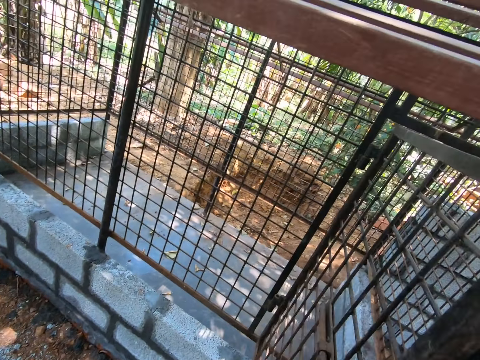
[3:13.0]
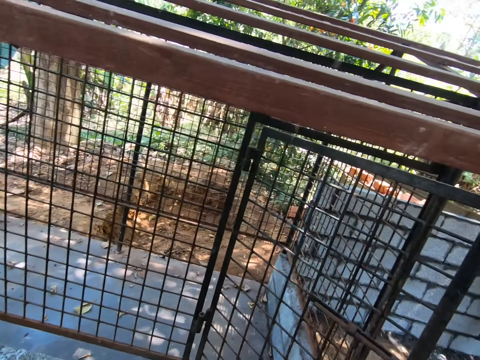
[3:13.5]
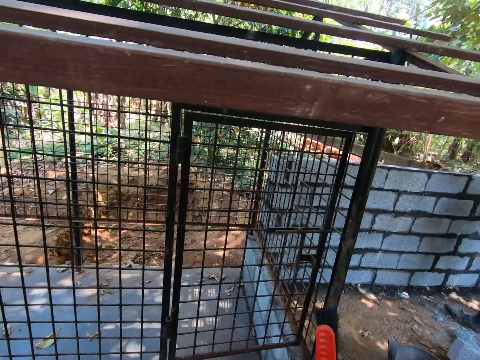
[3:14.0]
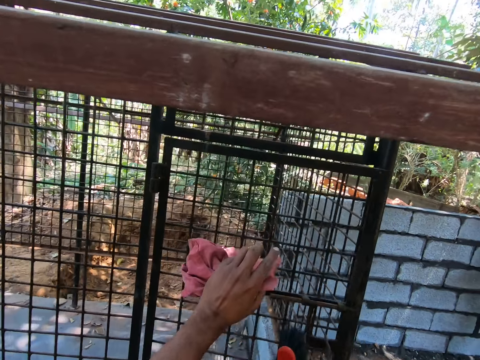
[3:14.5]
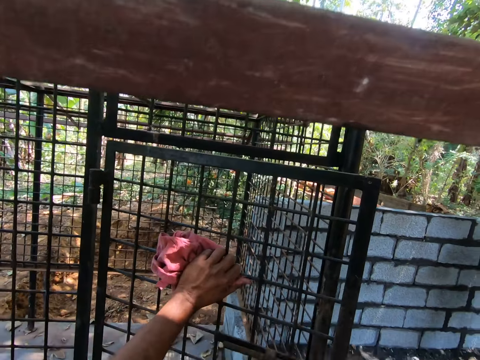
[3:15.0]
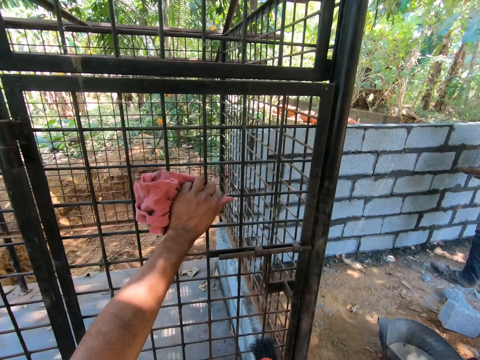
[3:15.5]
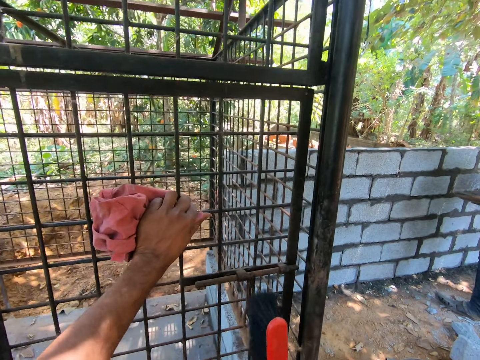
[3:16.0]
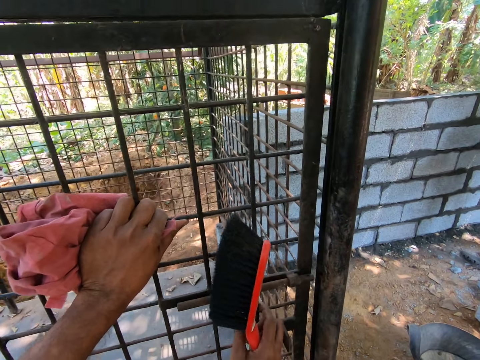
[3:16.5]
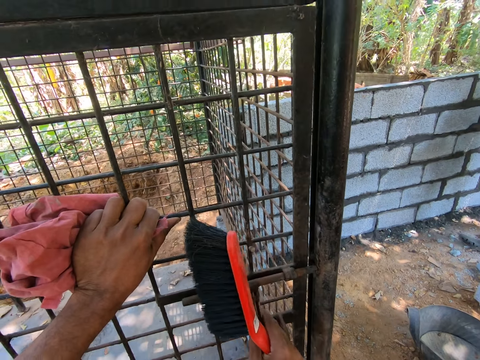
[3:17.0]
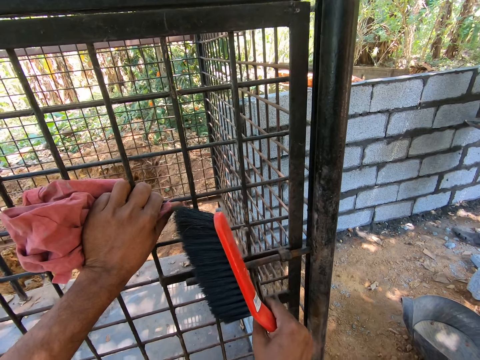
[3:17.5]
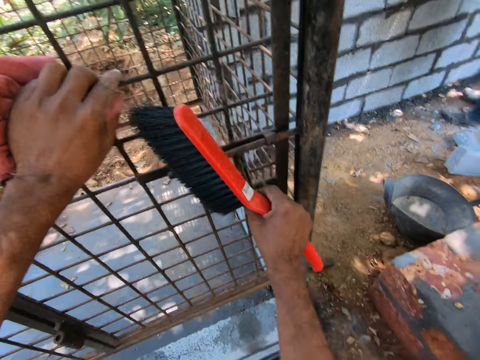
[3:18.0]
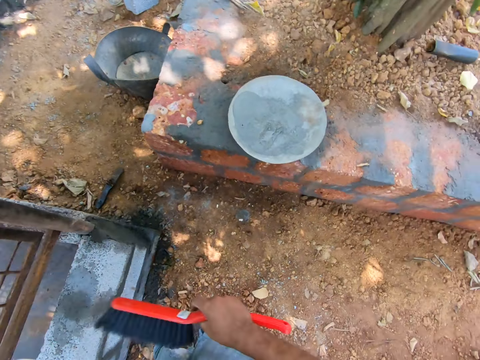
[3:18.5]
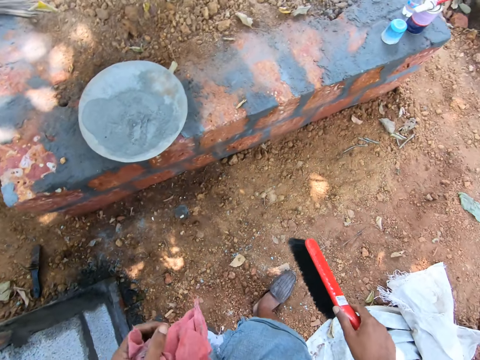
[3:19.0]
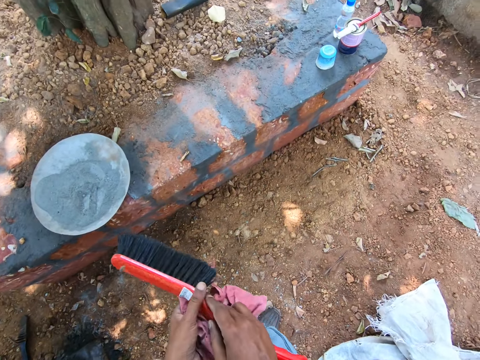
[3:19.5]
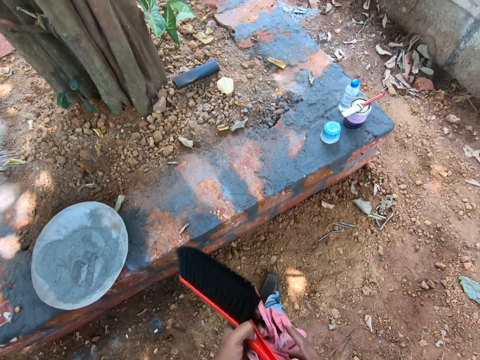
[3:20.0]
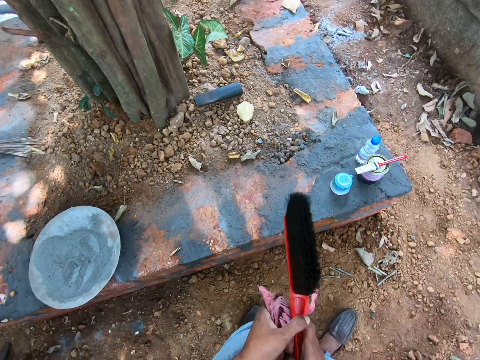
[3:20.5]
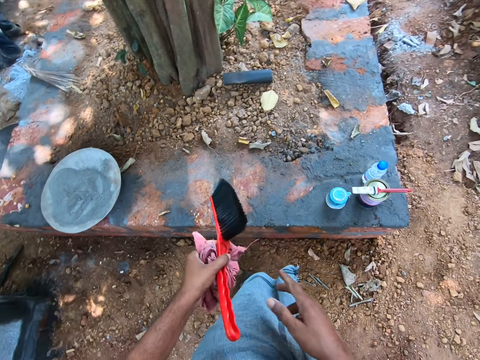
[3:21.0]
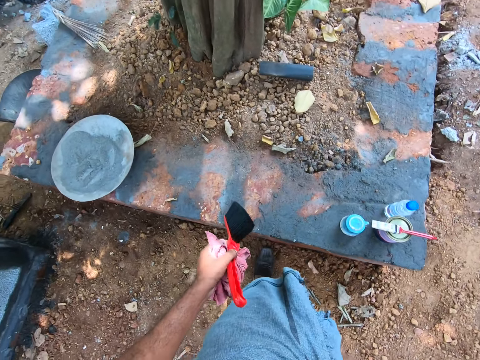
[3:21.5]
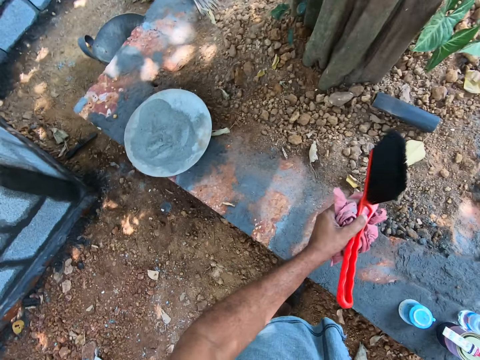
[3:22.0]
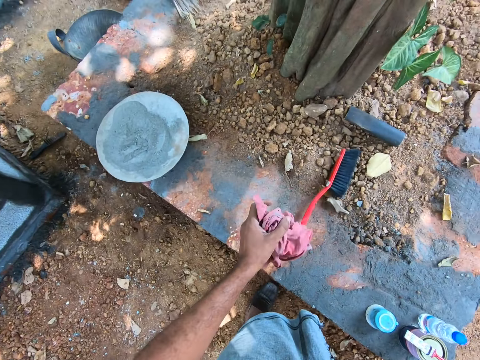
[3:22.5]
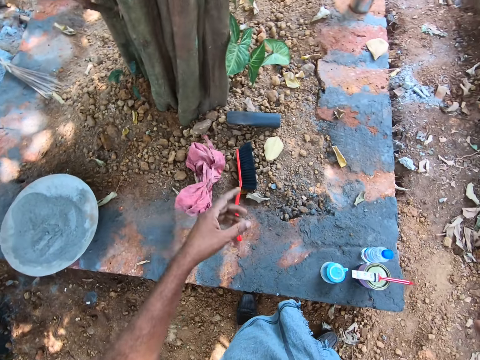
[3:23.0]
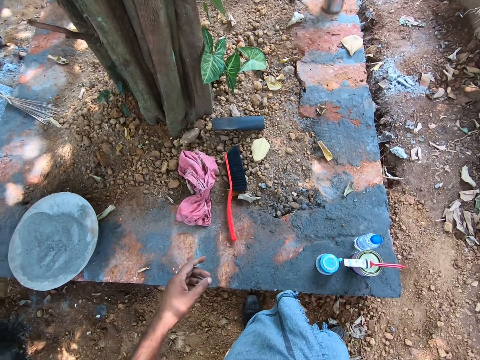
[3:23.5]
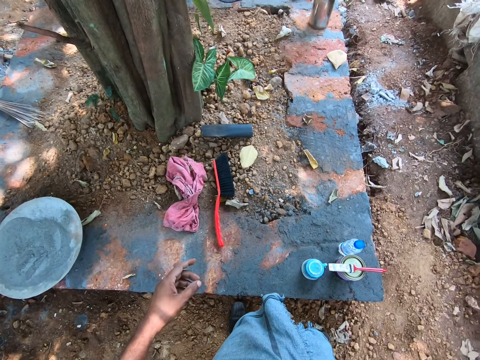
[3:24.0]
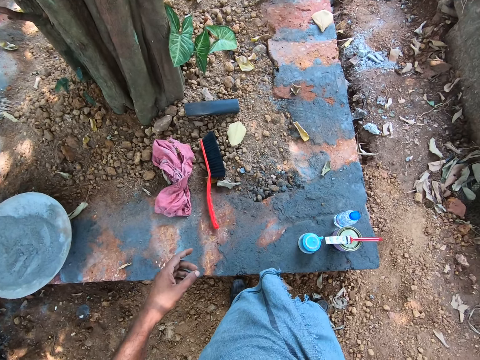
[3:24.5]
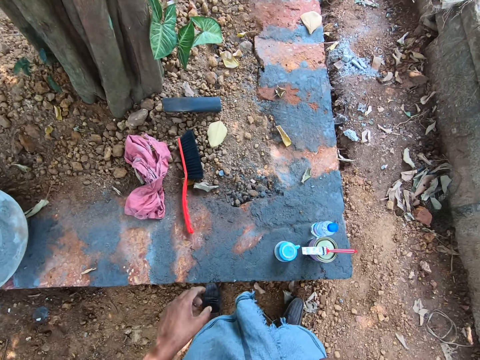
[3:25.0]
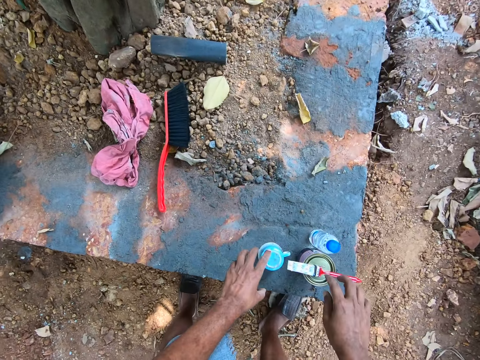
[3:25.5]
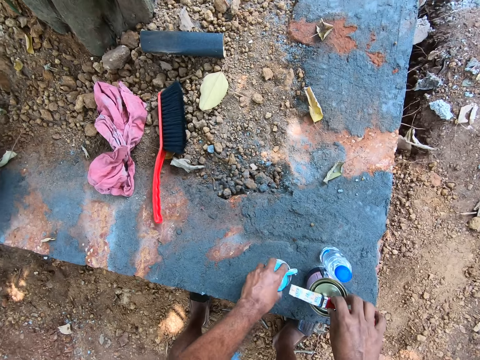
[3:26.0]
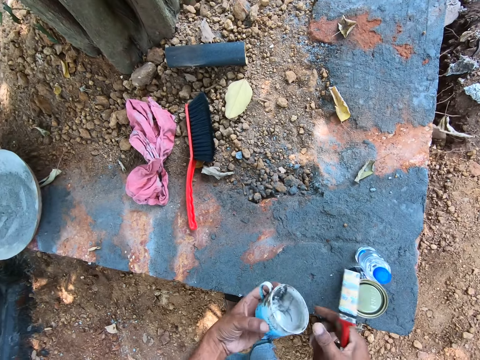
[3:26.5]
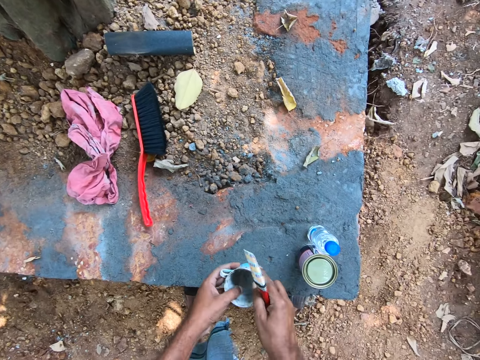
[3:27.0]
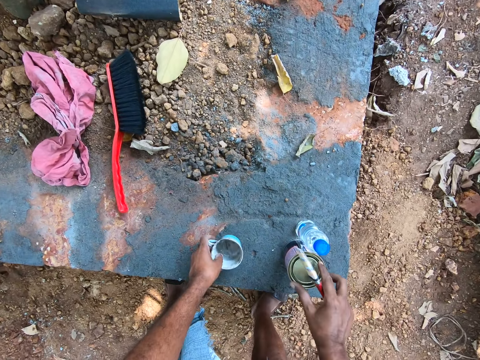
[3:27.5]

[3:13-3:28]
The camera wearer closes the gate. They wipe the gate with the brush. They converse with a man. They walk away. They drop the brush on the ground. They drop a cloth. They pick up a cup, pick up a paint brush, and touch the cup on the block.

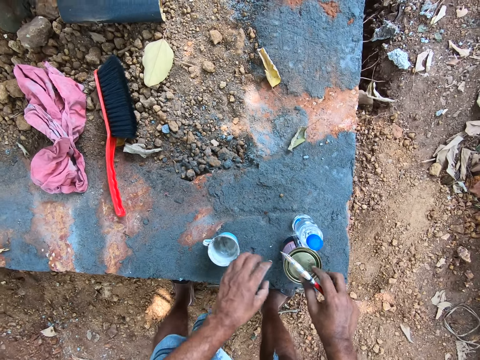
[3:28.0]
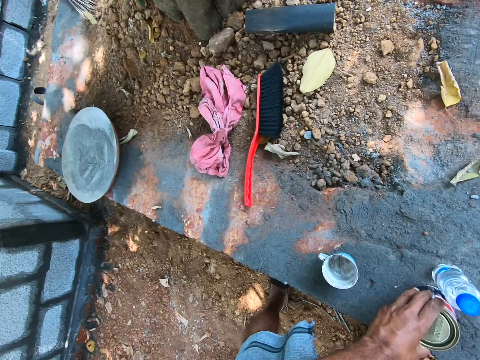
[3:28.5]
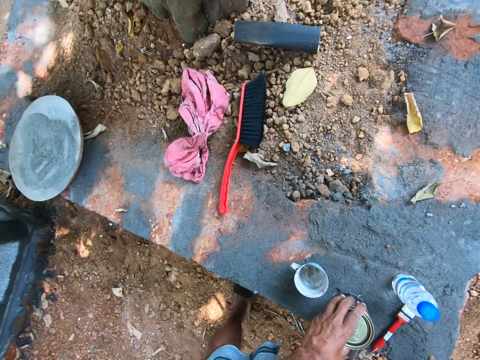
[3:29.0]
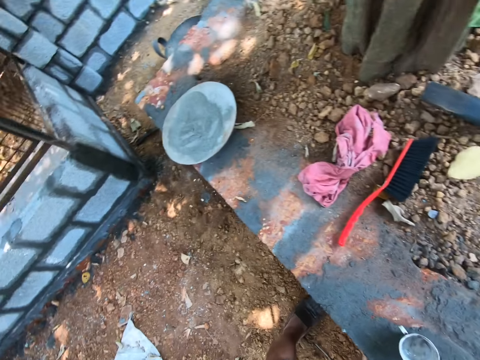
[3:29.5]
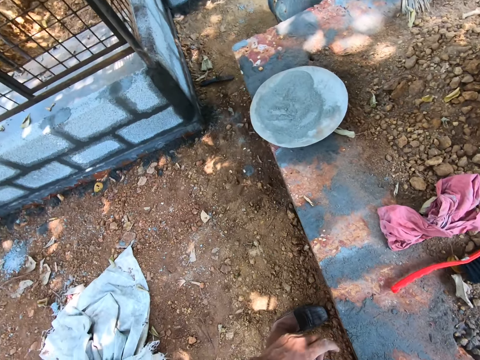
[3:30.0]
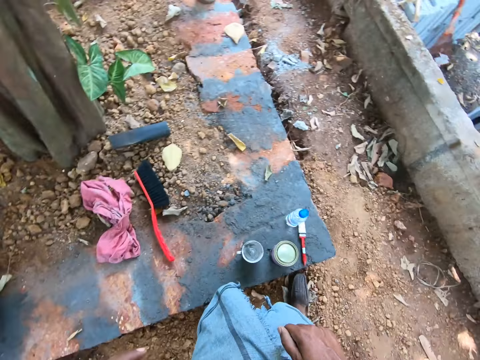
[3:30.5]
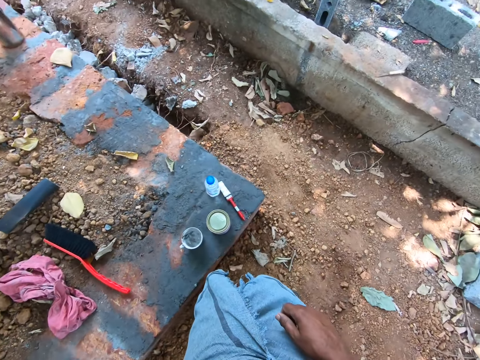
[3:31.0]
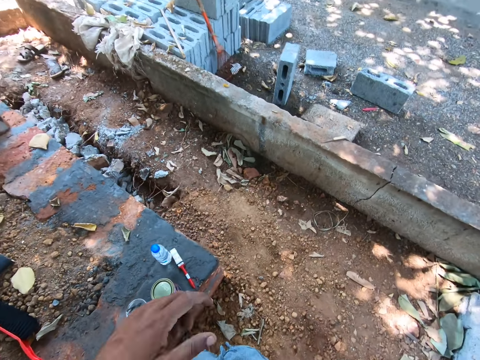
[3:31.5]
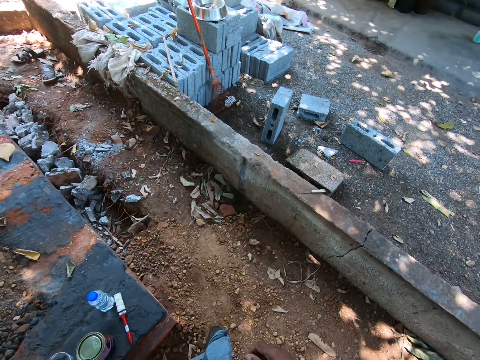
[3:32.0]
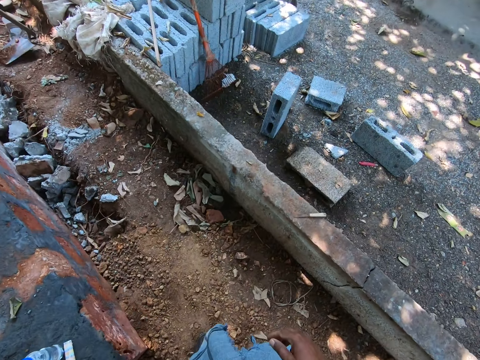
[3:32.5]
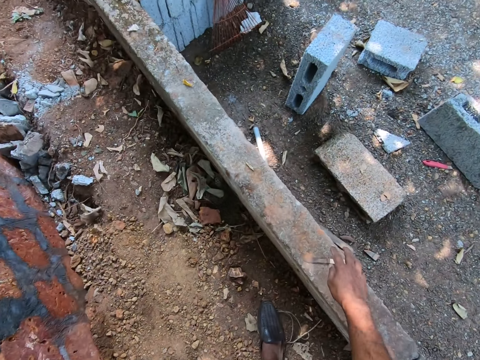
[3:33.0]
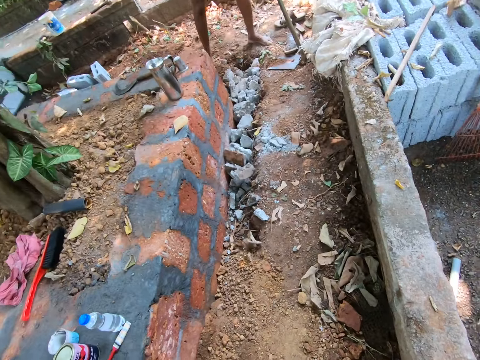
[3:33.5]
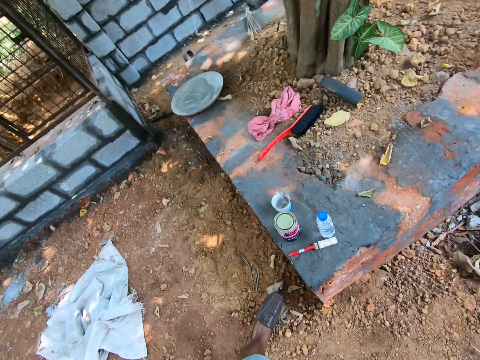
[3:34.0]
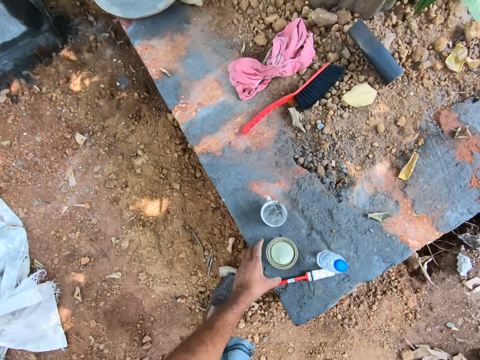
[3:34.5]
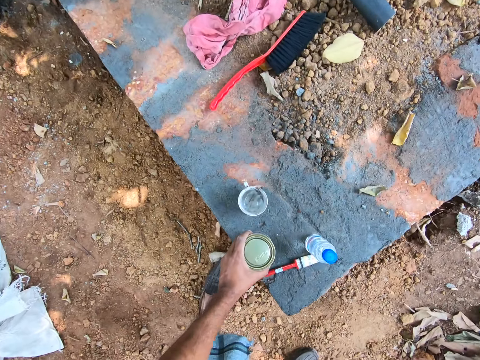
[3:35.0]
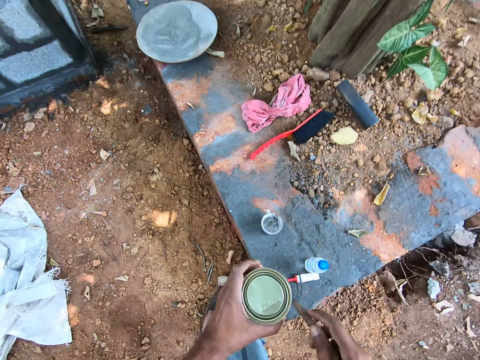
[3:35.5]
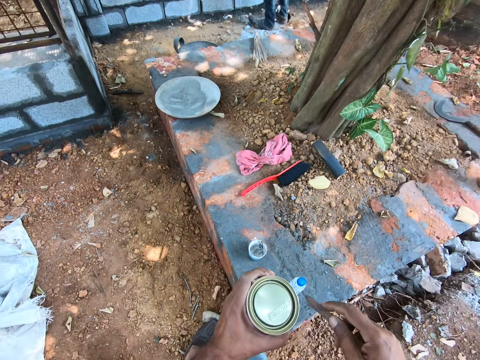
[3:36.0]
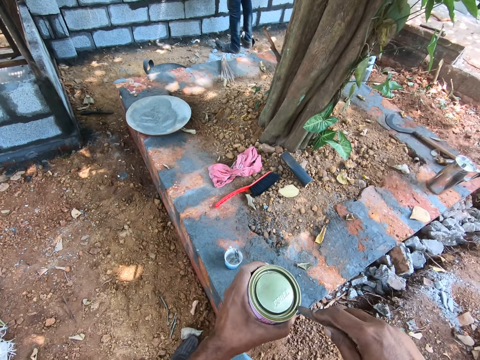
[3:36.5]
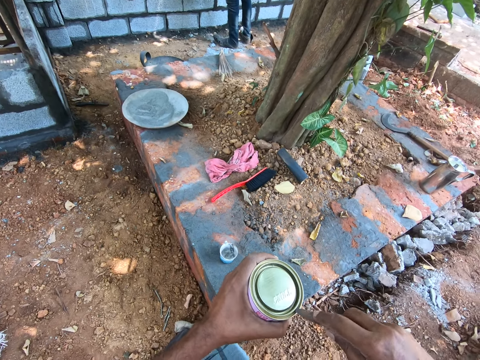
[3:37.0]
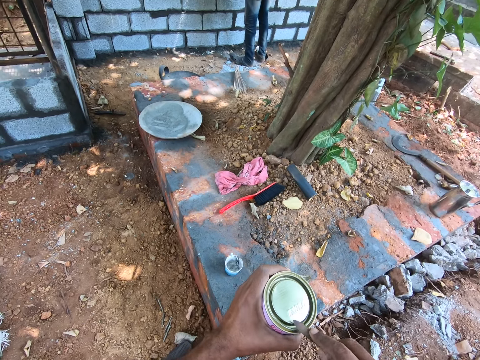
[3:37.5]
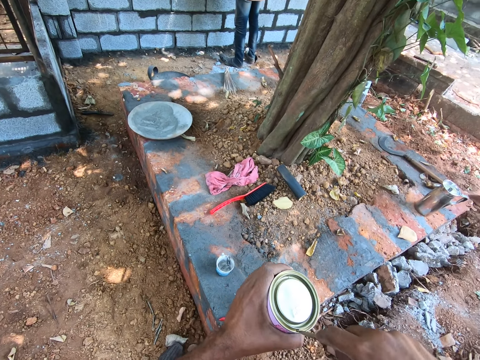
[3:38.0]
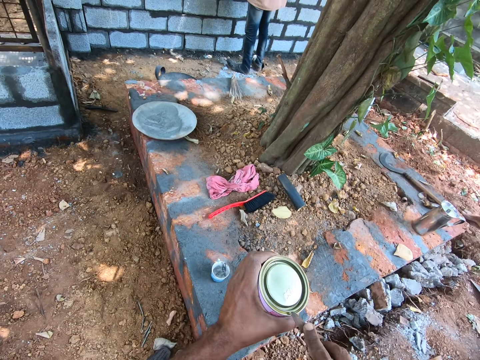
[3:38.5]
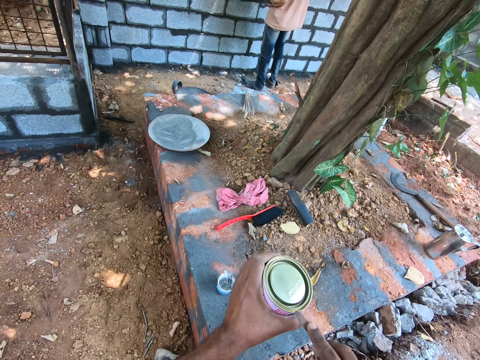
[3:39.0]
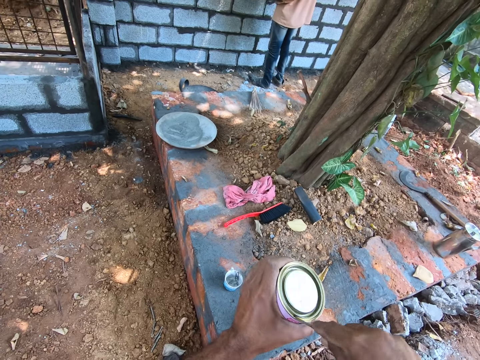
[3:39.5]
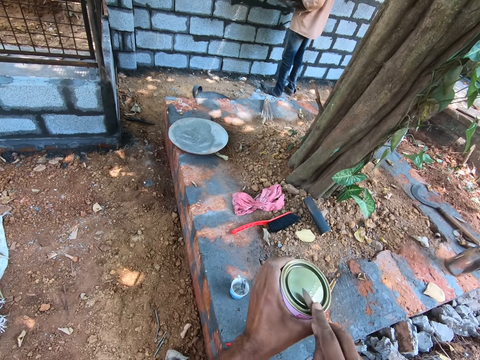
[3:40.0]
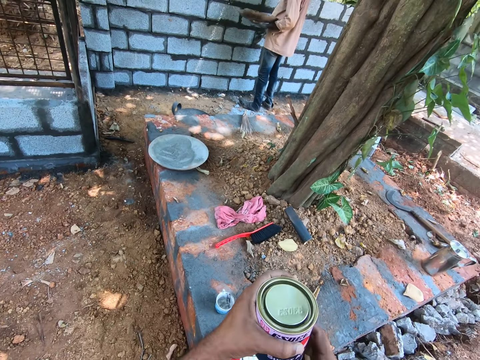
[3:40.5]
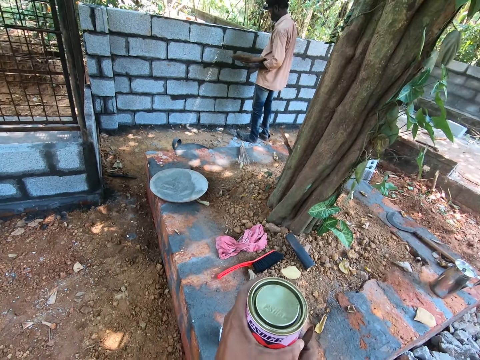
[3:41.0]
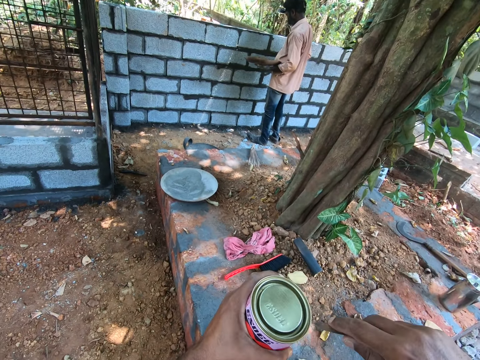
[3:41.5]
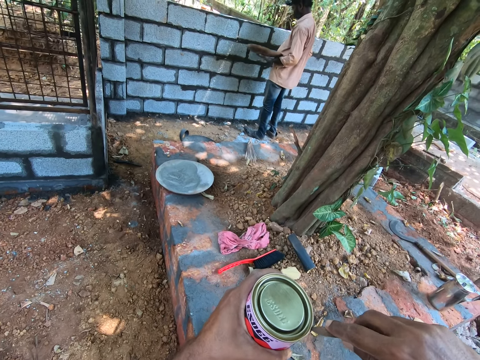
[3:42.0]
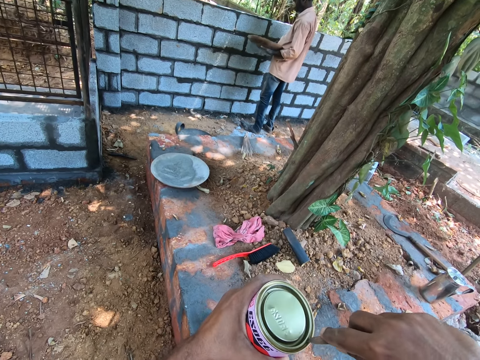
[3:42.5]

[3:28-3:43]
The camera wearer picks up a paint tin and drops the paint tin. They drop the cup on the block. They walk away. They take the knife from the block. They walk away. They take the can from the block. They open the can with the knife. They converse with a man.
